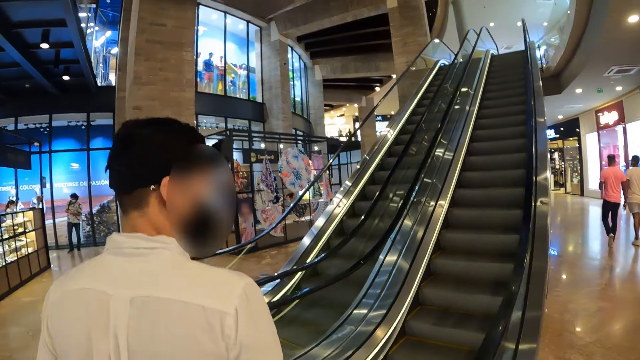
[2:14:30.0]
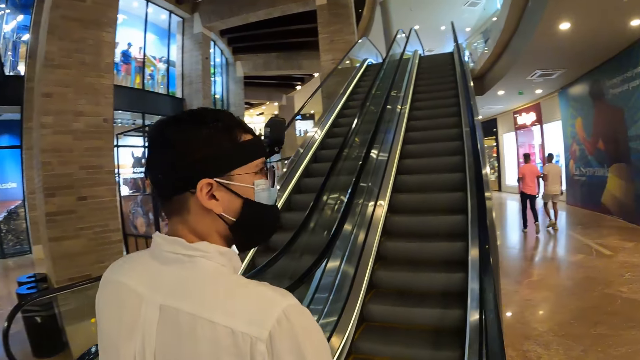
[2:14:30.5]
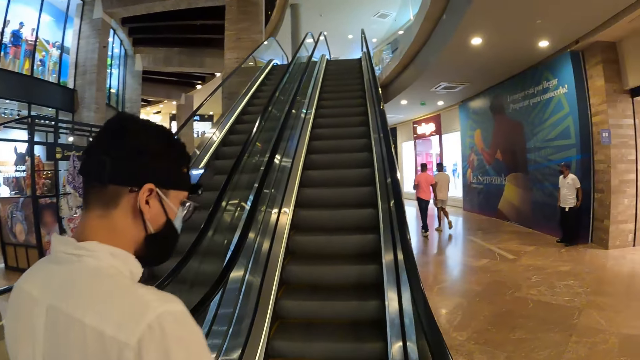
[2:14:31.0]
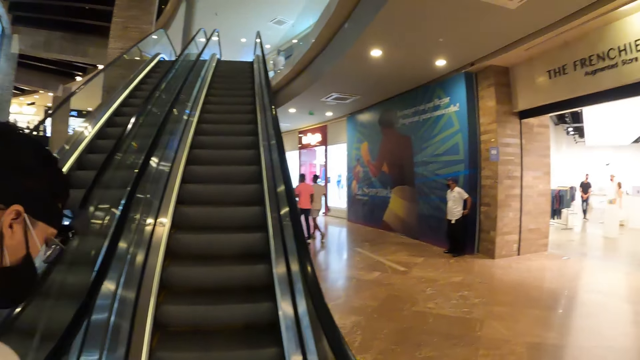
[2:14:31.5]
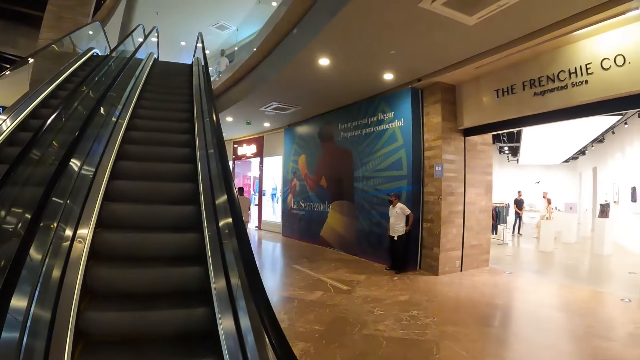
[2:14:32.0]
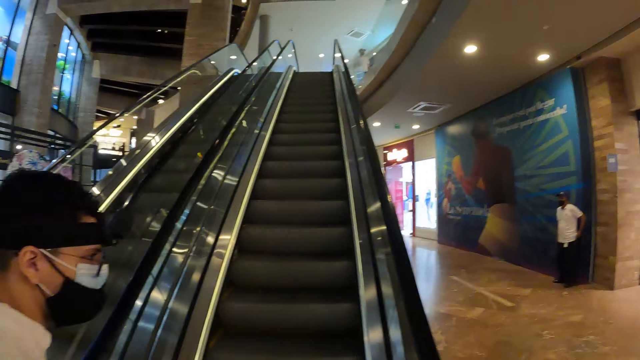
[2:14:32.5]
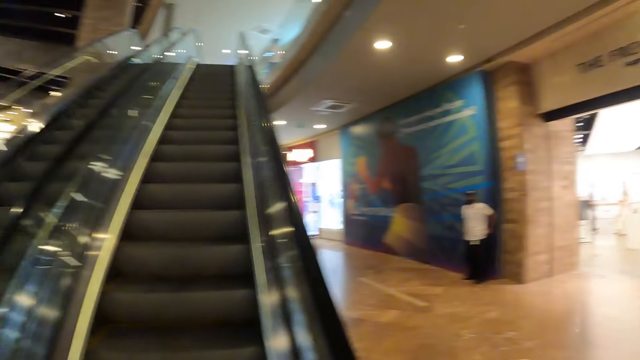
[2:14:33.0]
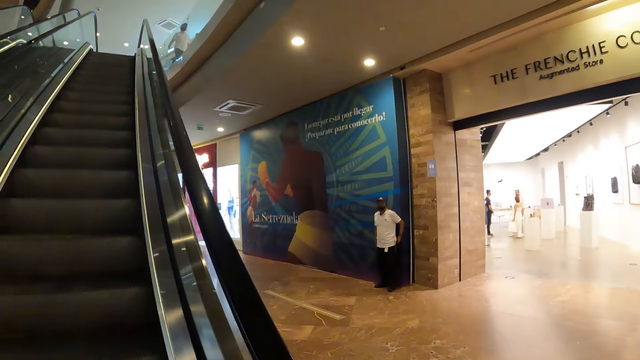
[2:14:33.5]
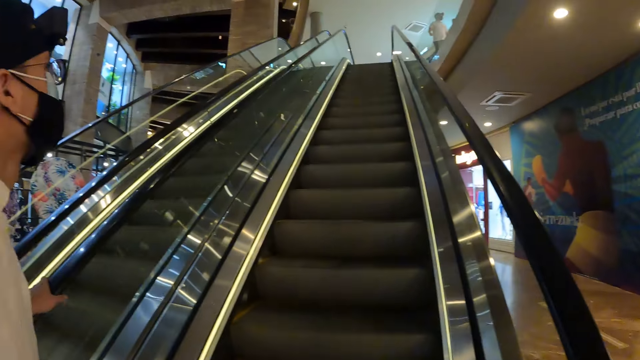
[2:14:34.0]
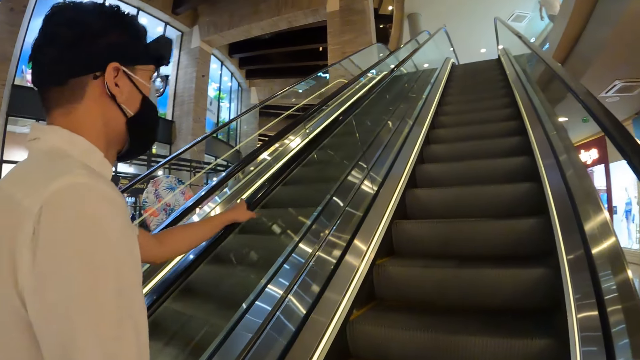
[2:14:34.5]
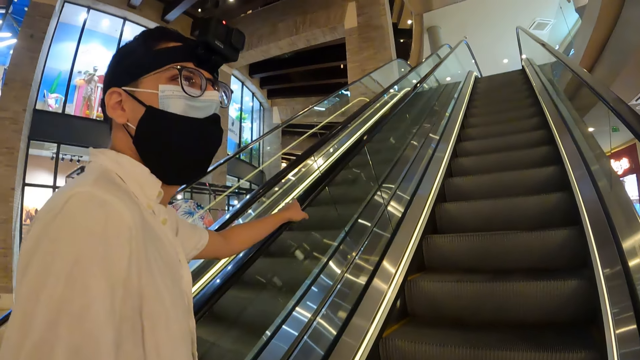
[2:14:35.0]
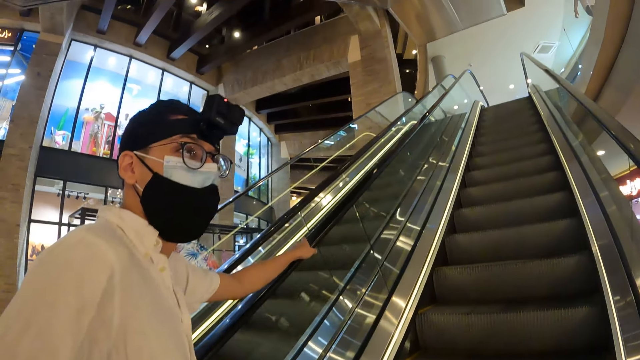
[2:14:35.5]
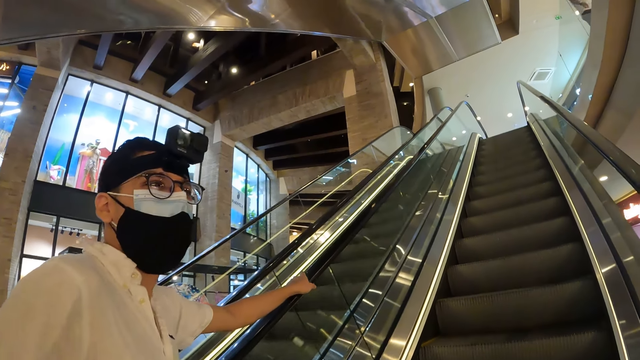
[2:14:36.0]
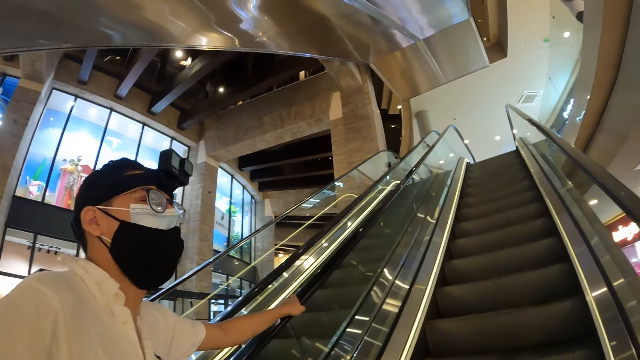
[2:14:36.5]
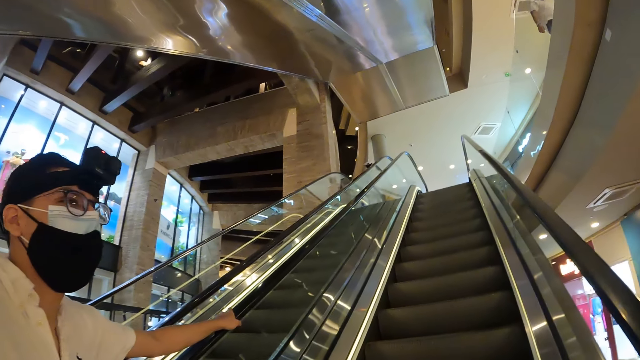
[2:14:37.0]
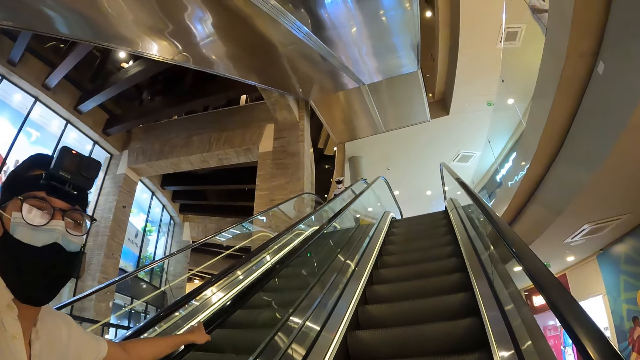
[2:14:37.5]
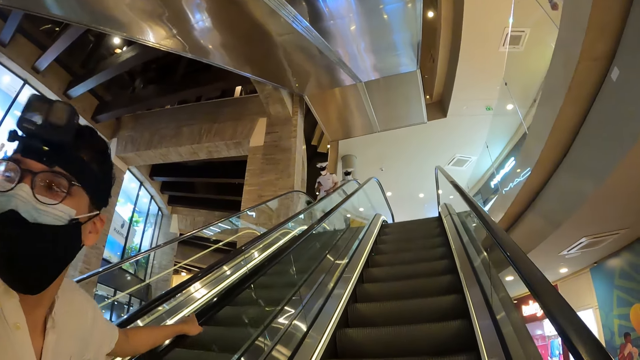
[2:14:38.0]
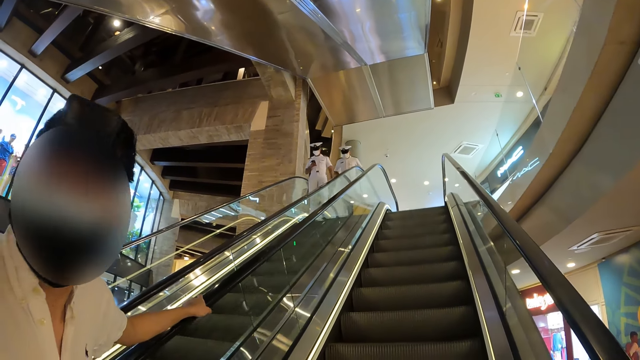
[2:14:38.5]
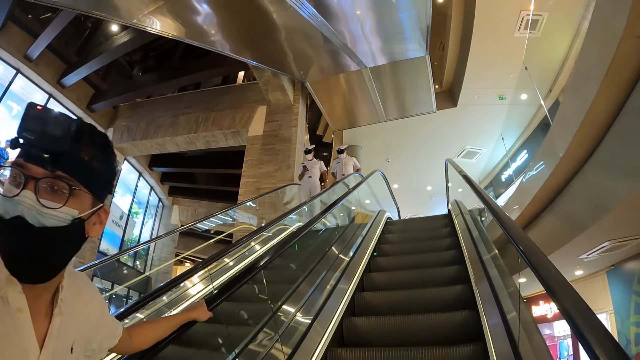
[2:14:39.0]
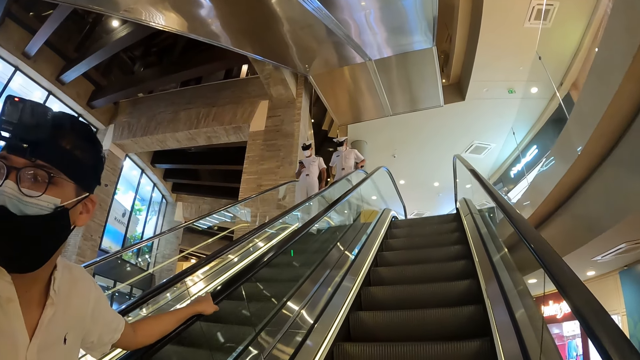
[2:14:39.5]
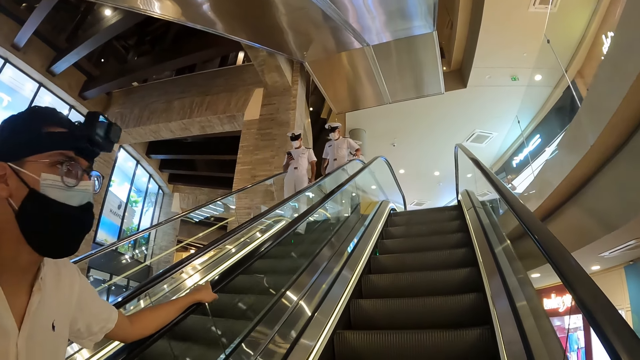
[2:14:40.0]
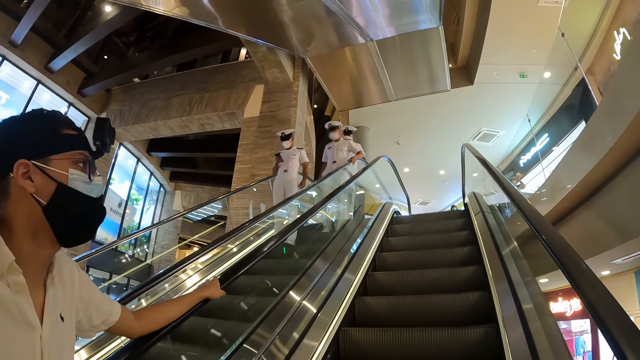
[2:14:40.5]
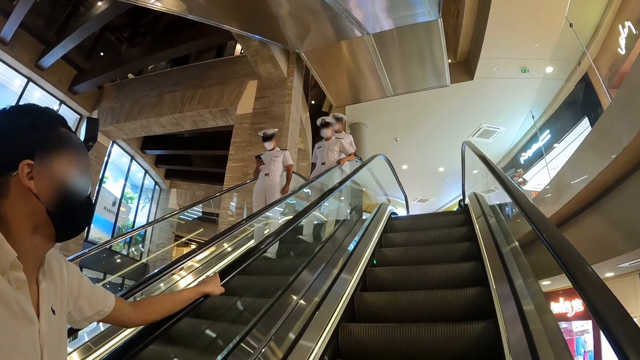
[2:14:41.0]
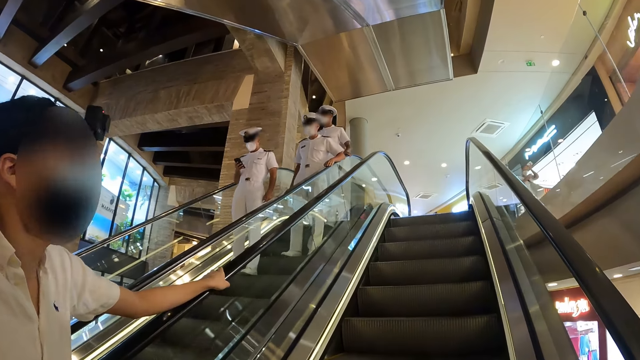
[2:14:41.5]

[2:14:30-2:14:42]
The camera wearer rides an escalator with the man. The man moves his left hand on the rail of the escalator.

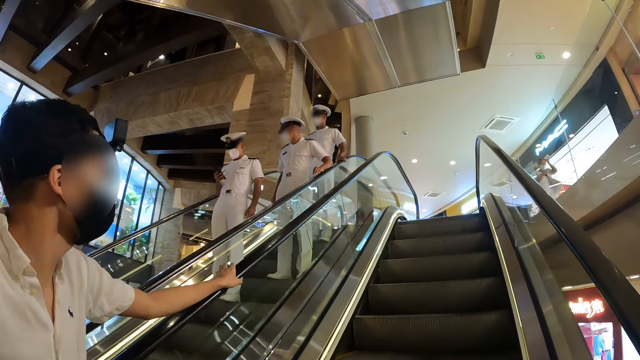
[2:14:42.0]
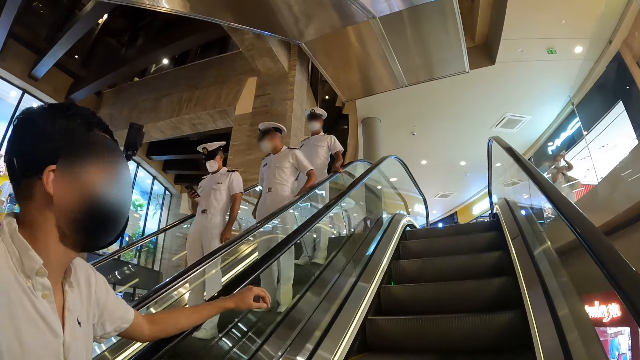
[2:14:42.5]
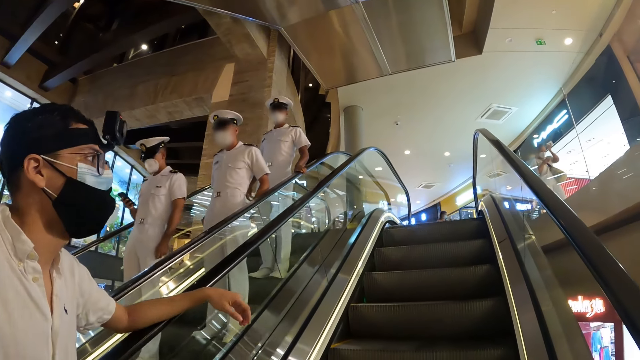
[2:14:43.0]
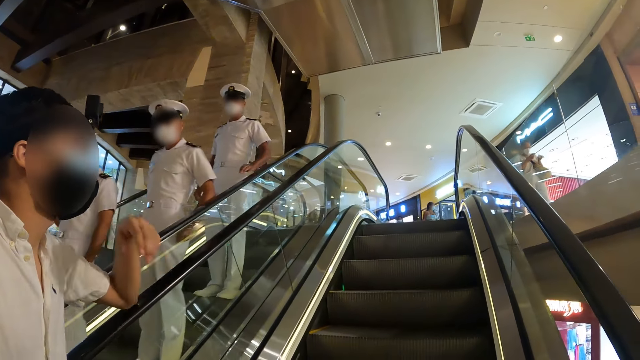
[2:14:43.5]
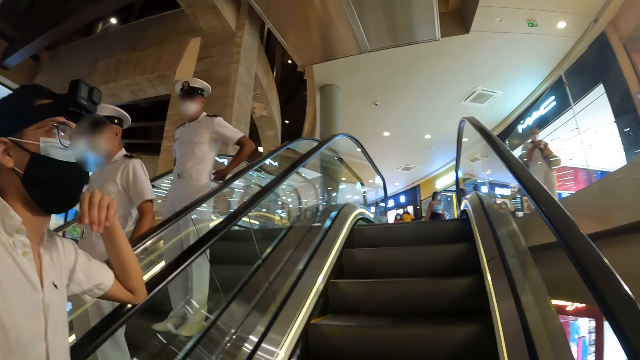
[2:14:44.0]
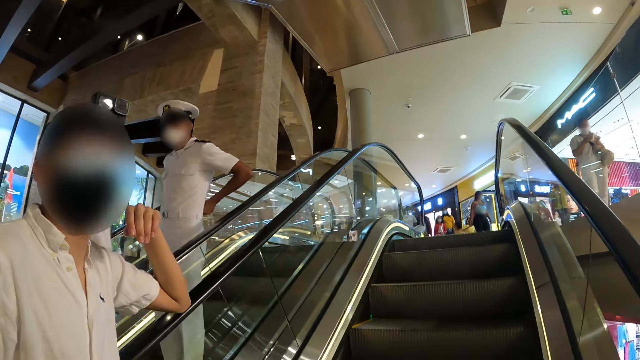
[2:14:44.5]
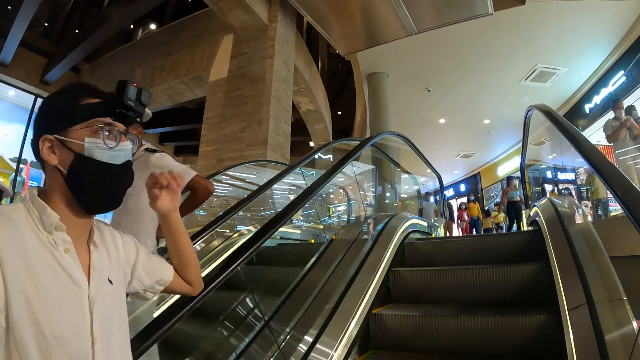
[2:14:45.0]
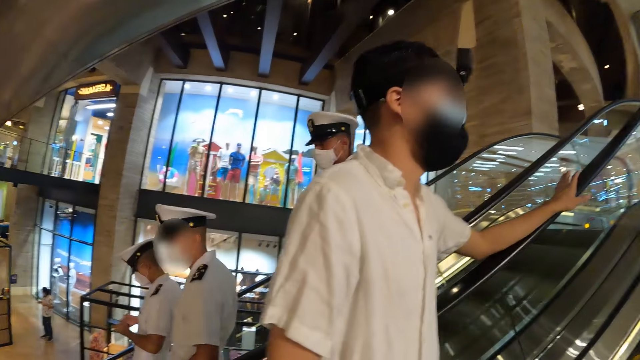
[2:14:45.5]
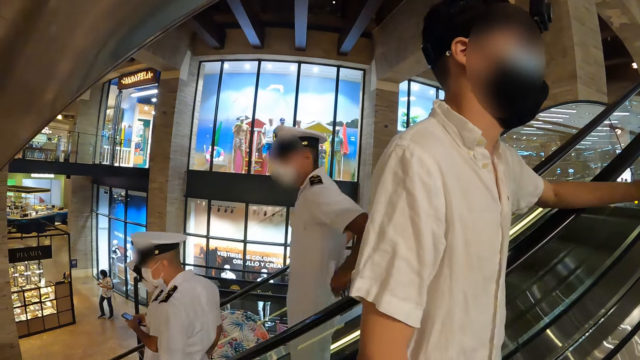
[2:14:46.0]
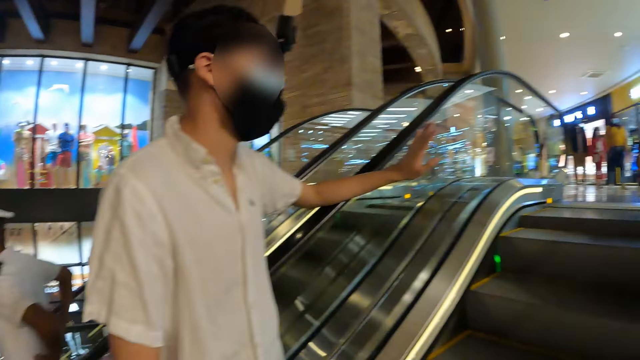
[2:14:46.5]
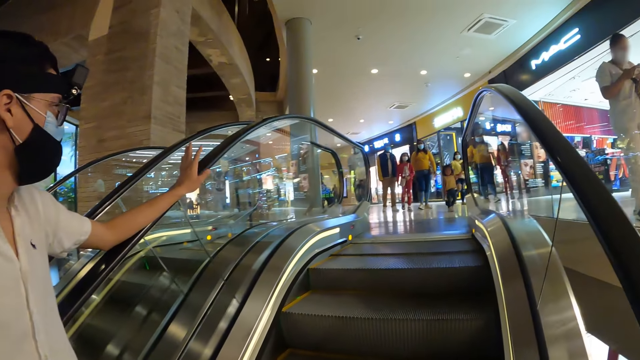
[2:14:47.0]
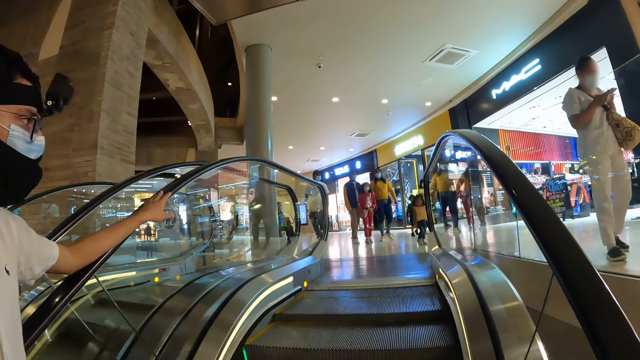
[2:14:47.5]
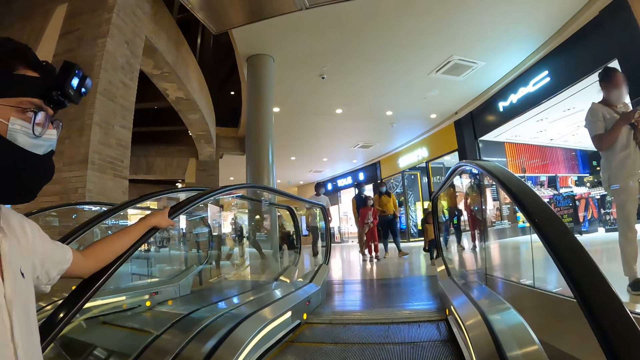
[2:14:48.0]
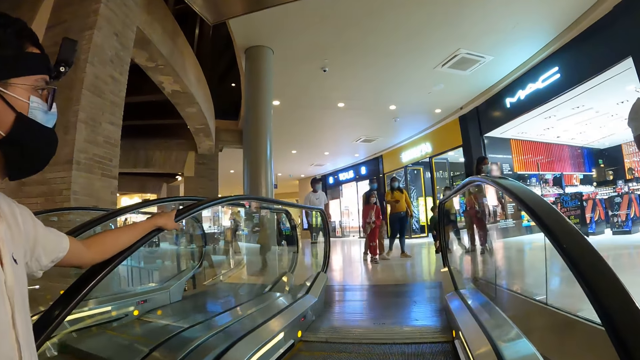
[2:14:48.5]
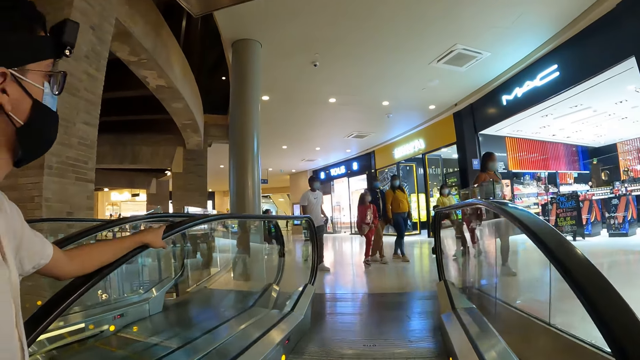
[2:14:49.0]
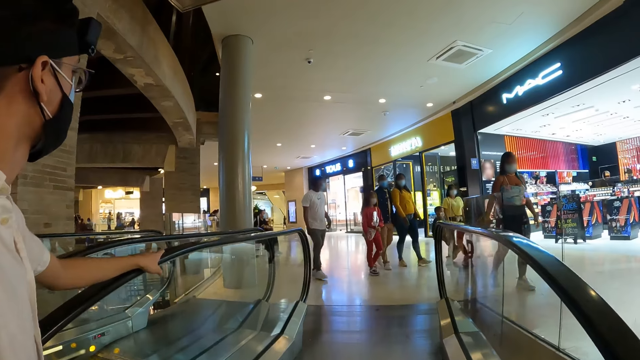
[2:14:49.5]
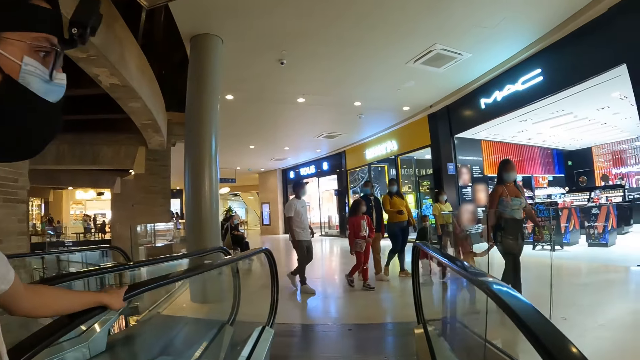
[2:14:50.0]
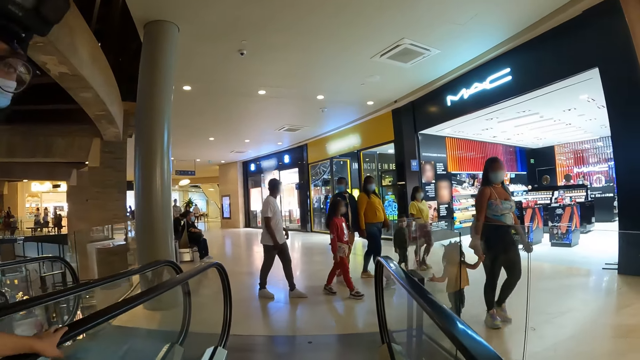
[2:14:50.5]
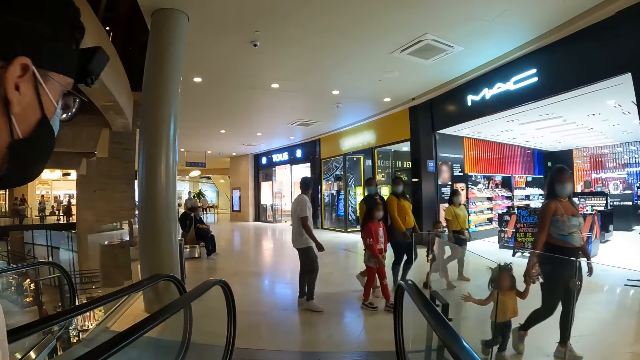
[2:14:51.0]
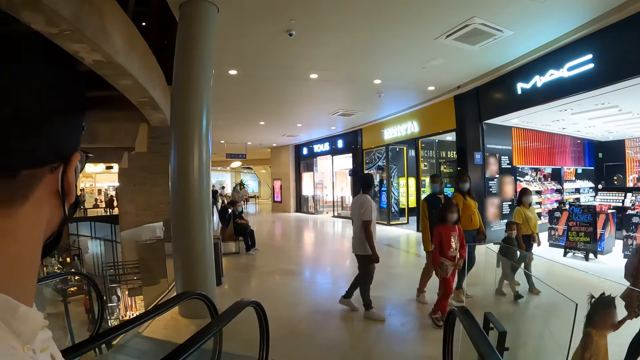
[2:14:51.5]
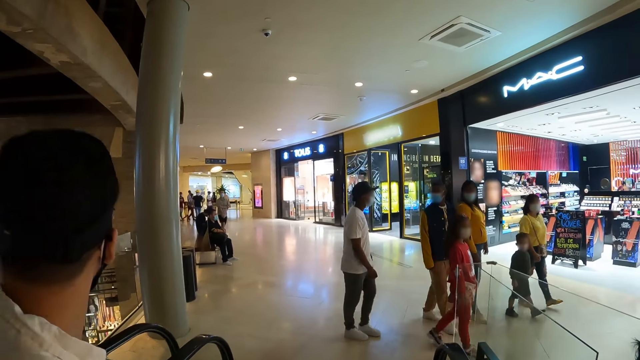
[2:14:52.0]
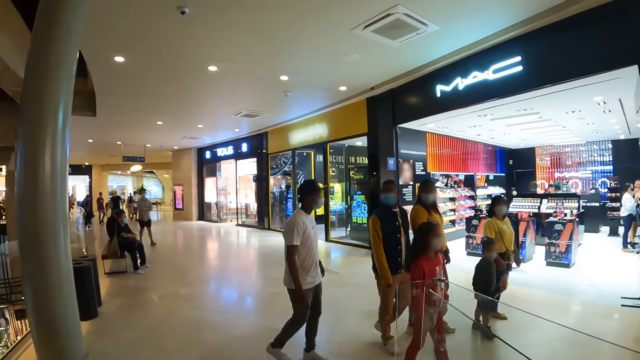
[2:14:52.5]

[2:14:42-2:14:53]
The man places his left hand on the rail of the escalator. The camera wearer looks around.
